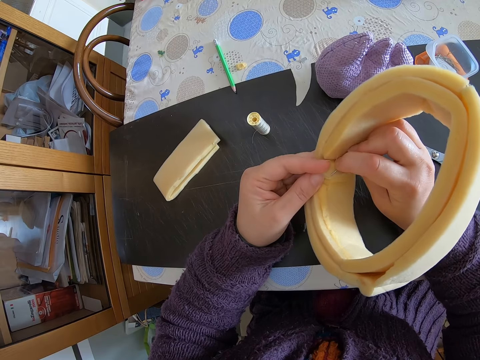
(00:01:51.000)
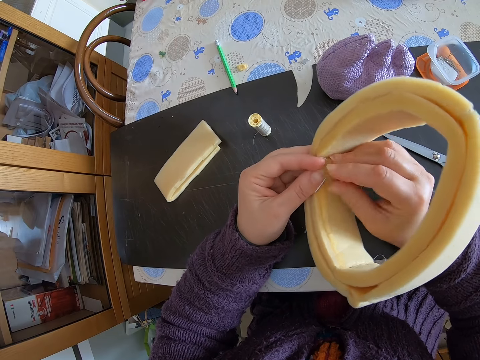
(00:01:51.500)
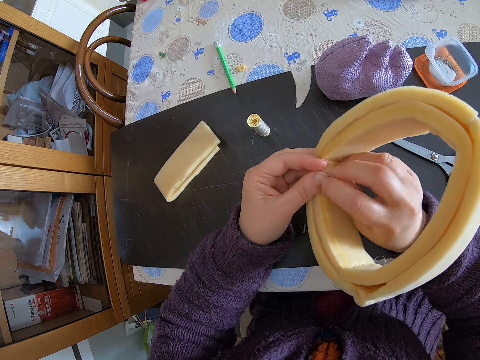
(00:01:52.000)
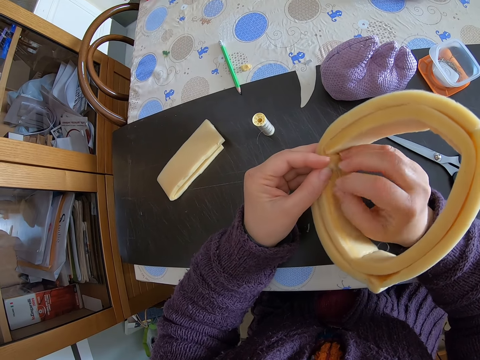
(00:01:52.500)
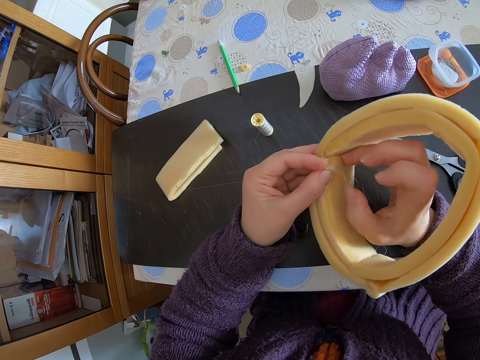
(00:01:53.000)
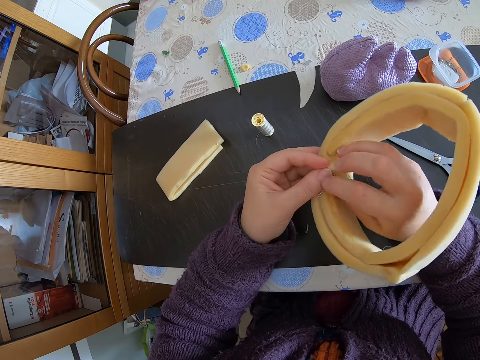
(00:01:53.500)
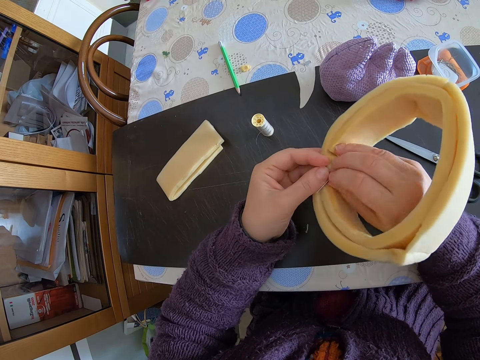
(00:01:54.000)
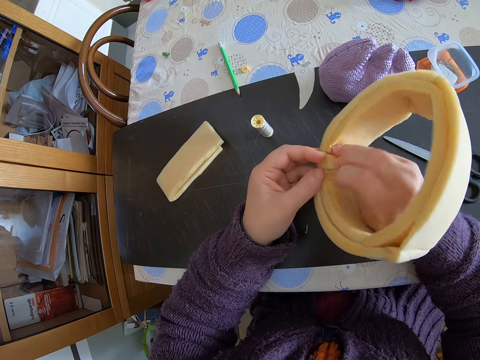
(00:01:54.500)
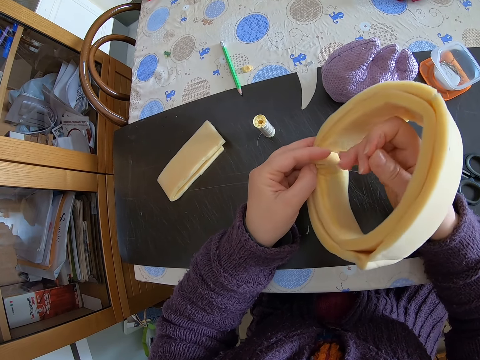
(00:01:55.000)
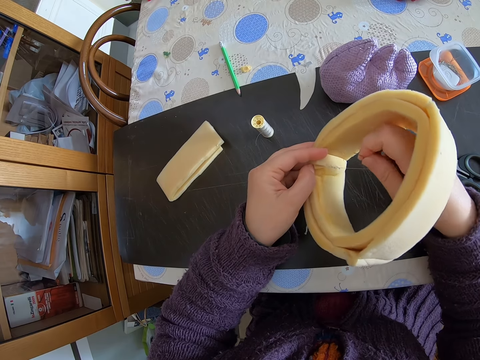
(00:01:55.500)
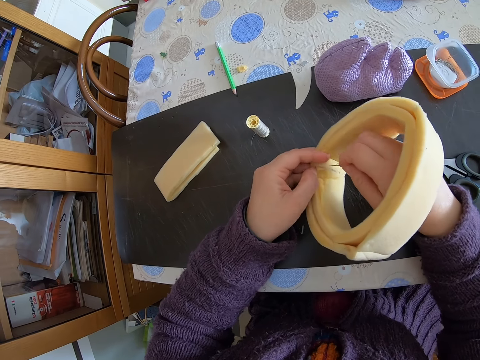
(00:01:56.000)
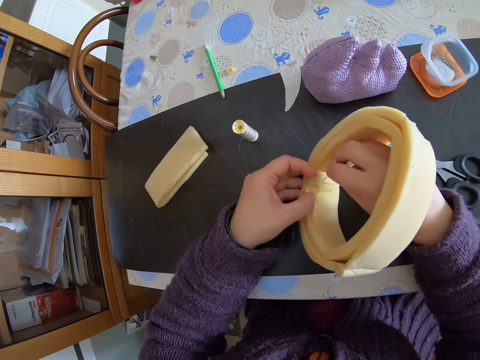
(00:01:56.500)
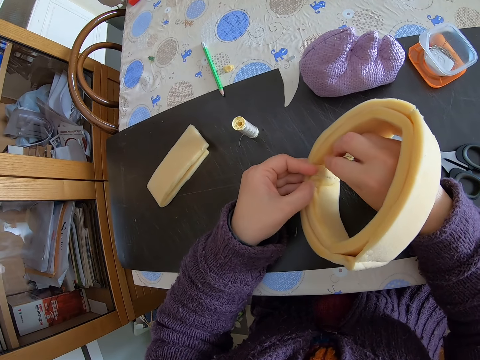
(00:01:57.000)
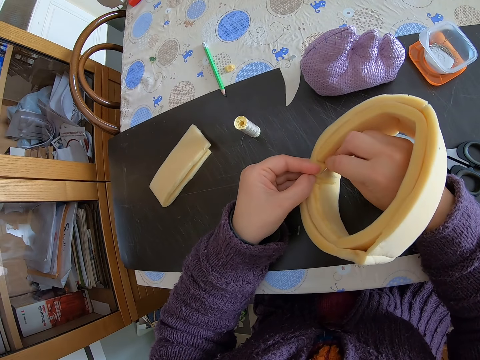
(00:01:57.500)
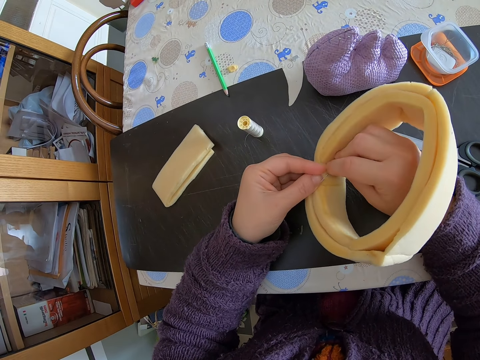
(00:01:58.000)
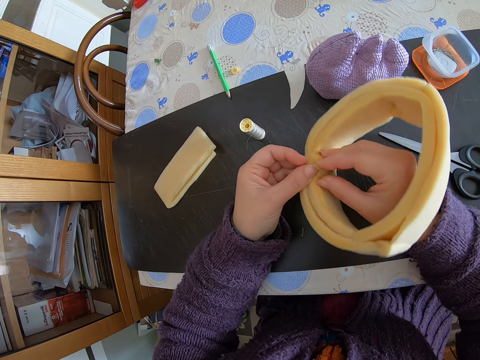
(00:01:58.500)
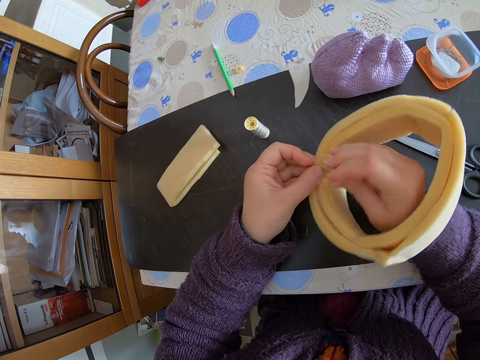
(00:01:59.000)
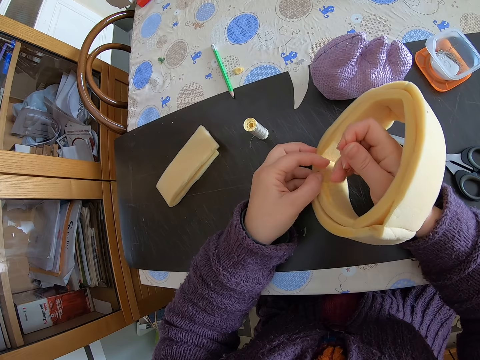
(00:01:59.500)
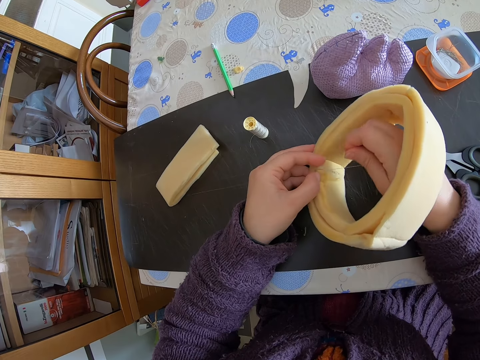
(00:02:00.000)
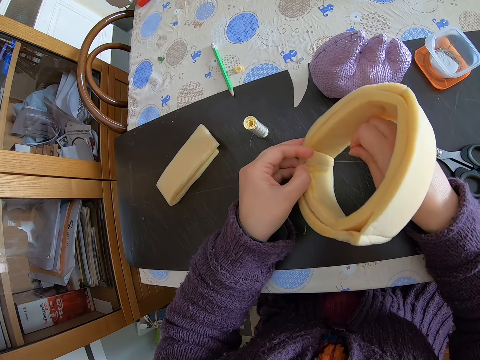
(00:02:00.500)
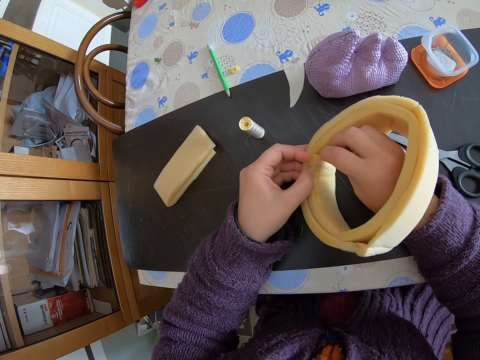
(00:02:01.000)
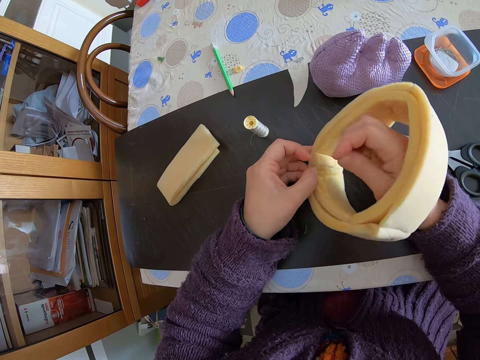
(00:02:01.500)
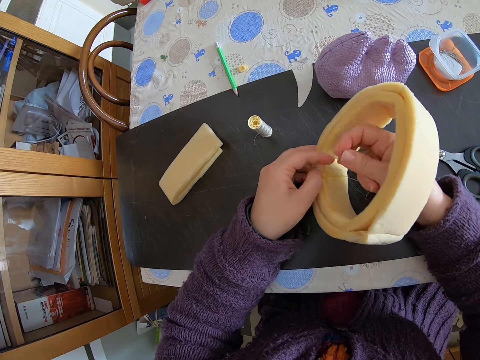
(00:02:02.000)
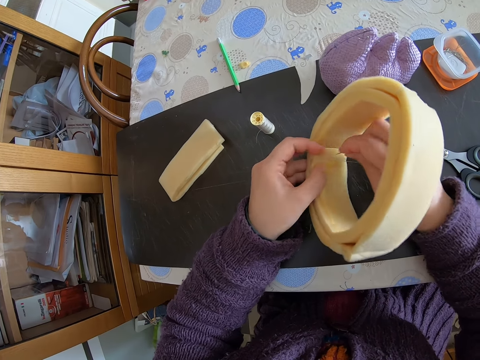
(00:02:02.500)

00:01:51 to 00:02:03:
The camera wearer stitches the flexible foam. They pull the sewing string, stitch the flexible foam and pull the sewing string.

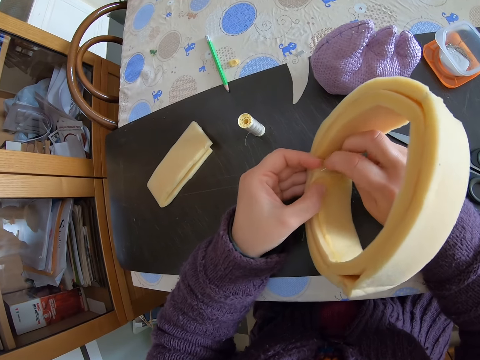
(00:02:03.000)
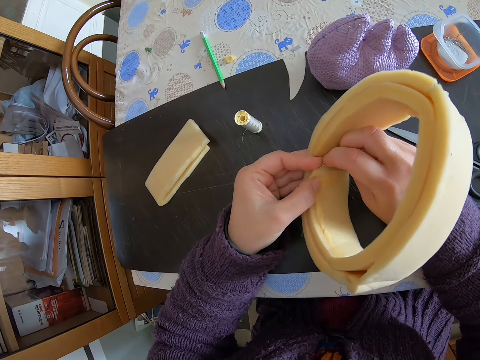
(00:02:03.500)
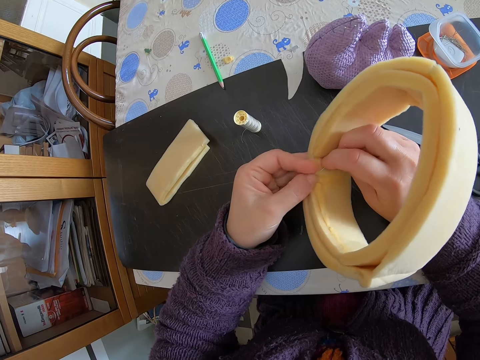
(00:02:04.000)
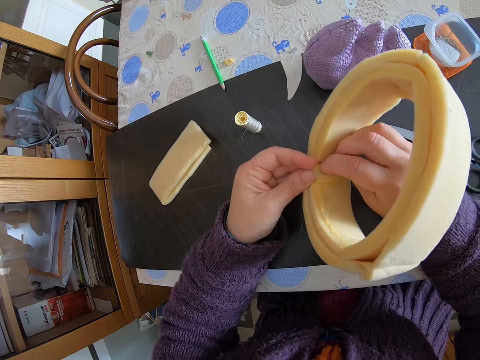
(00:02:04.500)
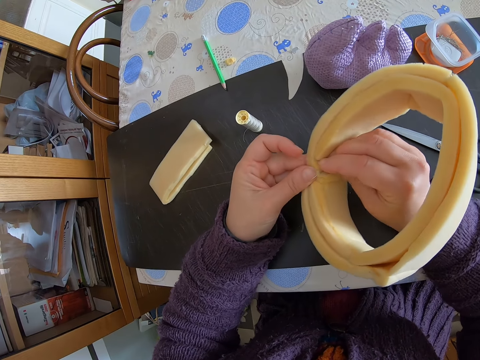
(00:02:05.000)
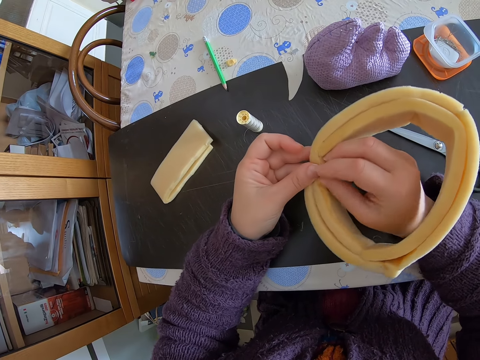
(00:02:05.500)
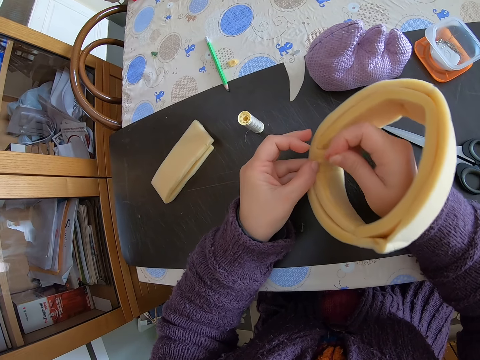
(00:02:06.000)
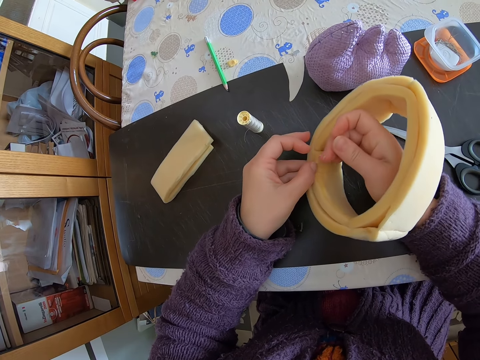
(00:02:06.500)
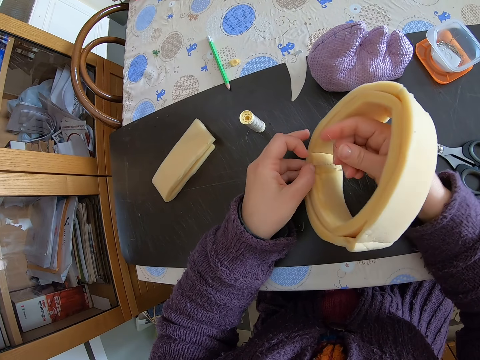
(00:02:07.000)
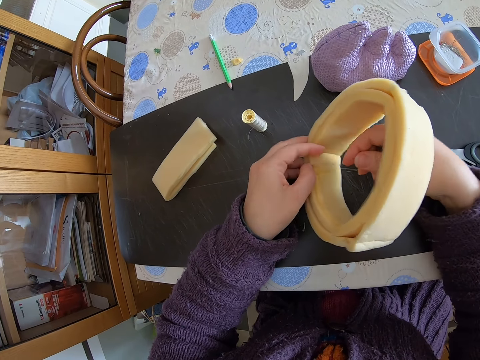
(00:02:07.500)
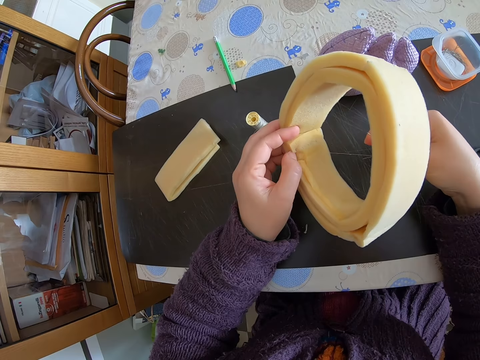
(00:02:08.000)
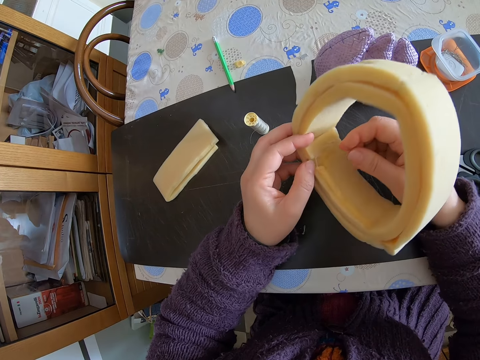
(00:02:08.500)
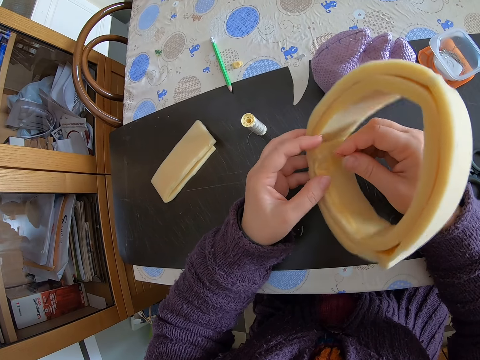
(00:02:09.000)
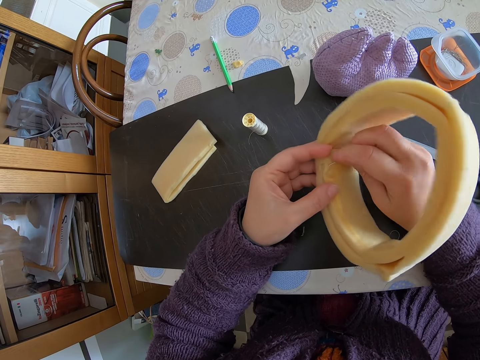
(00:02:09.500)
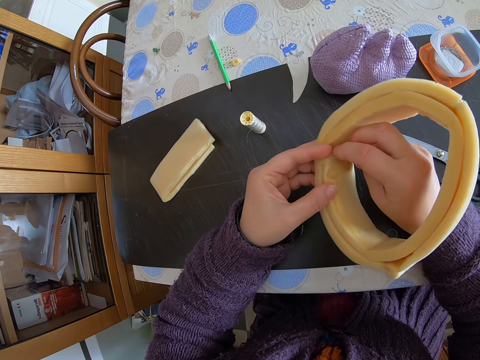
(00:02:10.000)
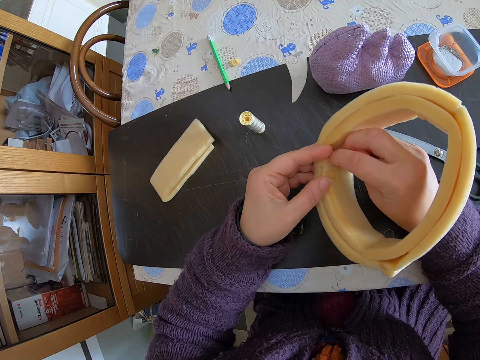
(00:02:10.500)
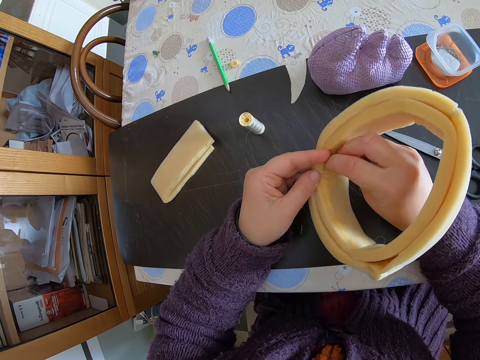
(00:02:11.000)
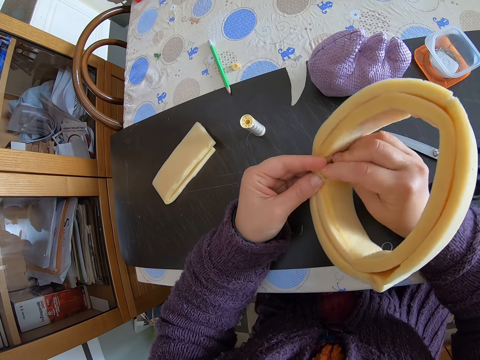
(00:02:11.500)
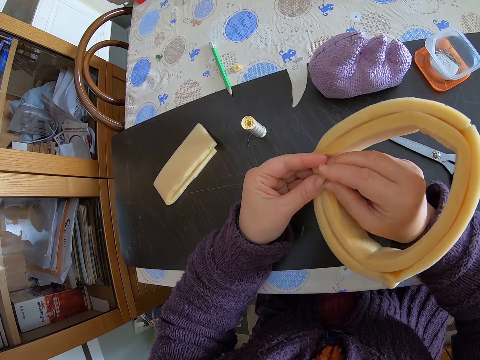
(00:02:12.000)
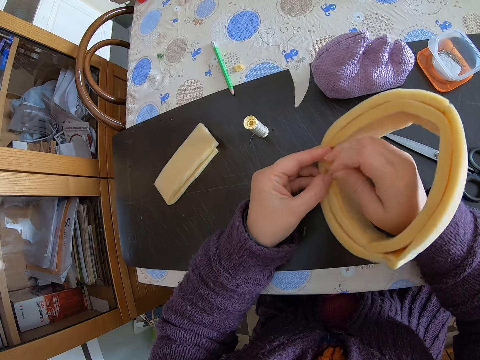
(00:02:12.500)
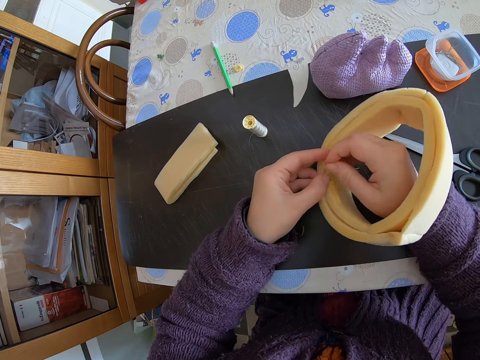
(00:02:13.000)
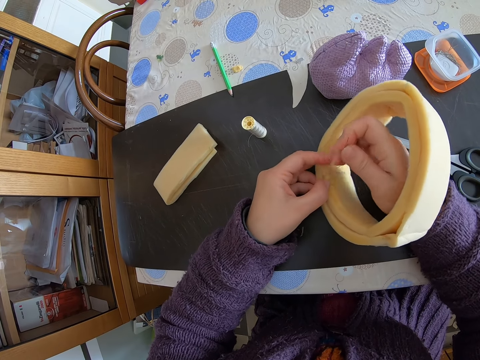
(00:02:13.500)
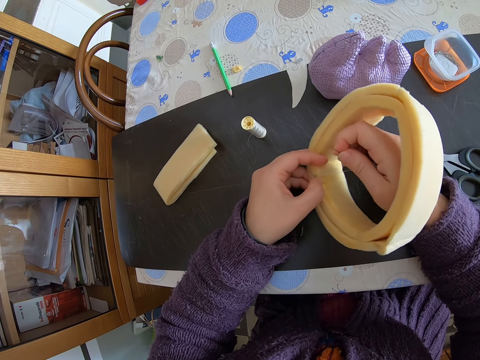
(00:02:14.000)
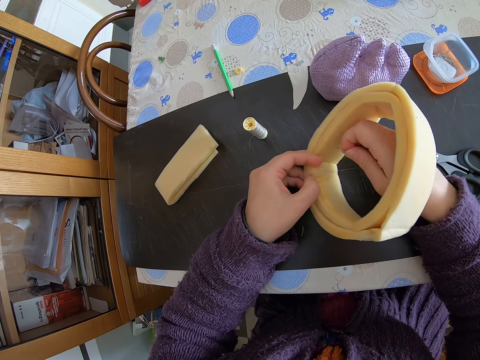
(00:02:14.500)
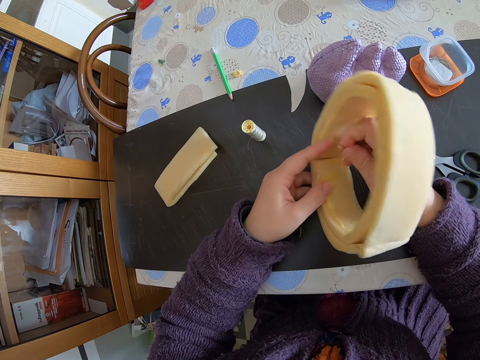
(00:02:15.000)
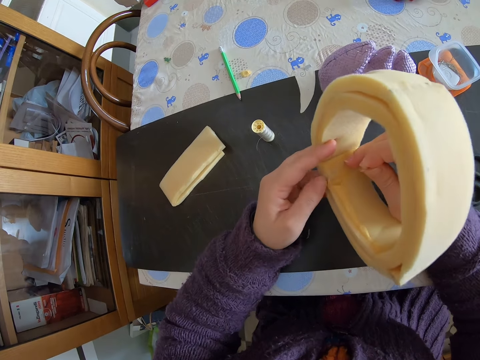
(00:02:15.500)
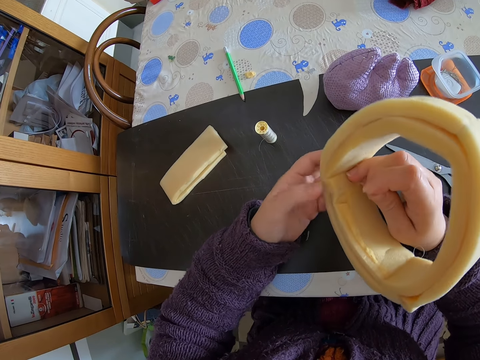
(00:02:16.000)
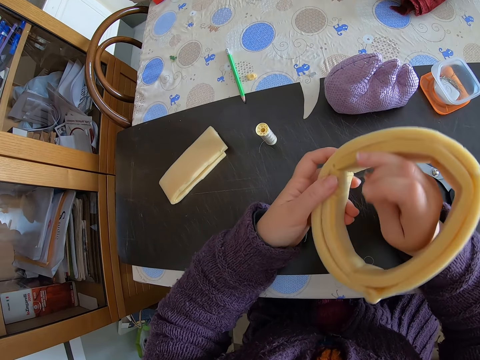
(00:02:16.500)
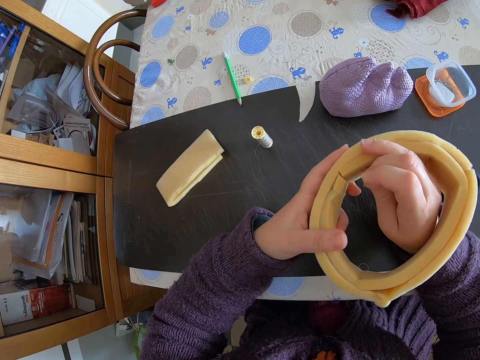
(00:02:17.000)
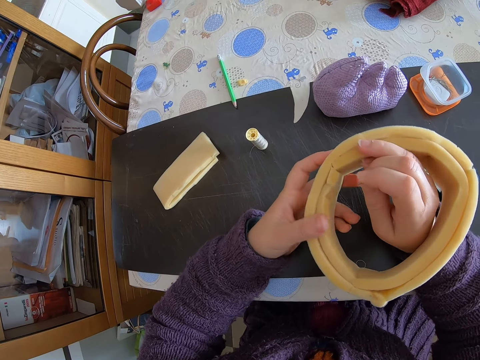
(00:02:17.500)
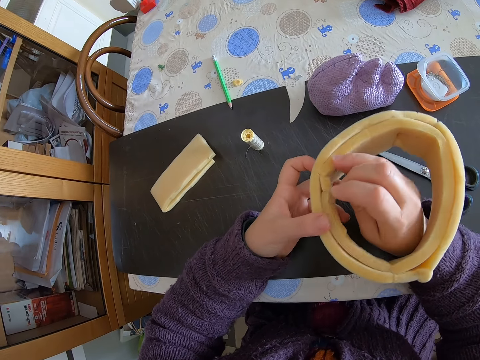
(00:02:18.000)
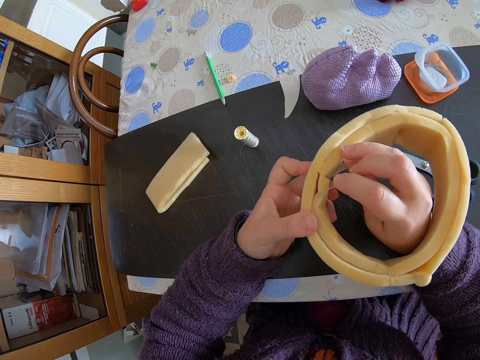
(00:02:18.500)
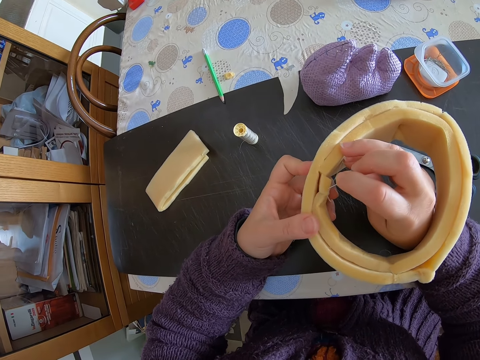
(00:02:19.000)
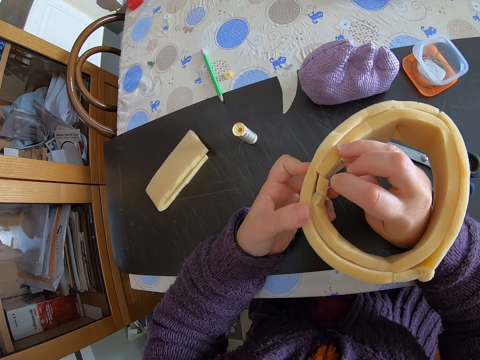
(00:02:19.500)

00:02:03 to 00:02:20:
The camera wearer stitches the flexible foam. They pull the sewing string. They stitch the flexible foam. They pull the sewing string. They tilt the flexible foam. They hold the flexible foam.
